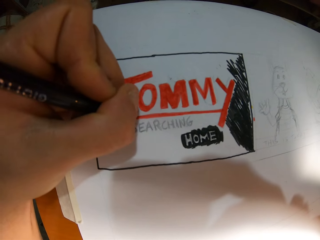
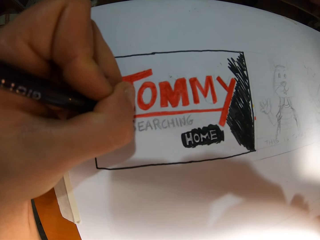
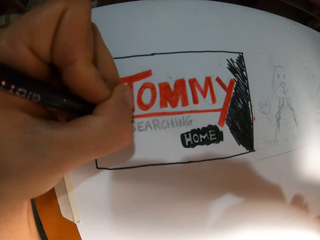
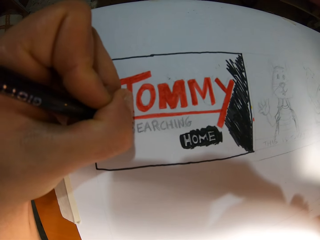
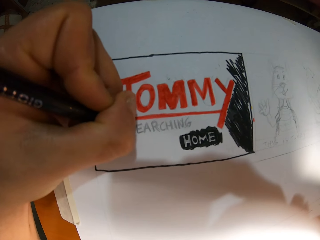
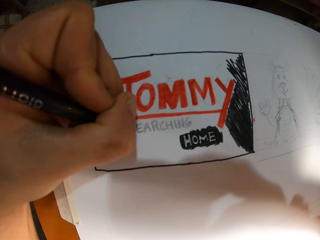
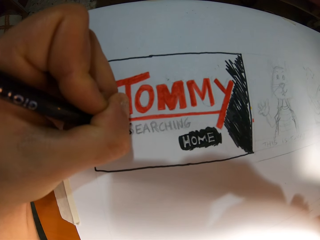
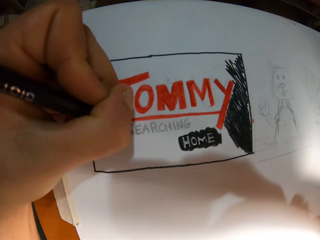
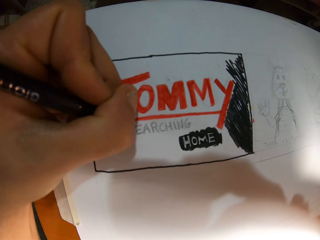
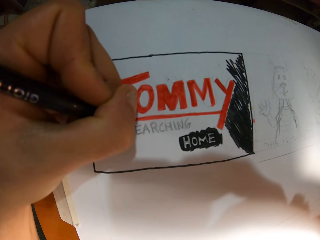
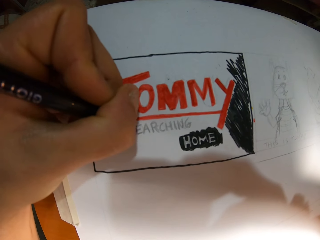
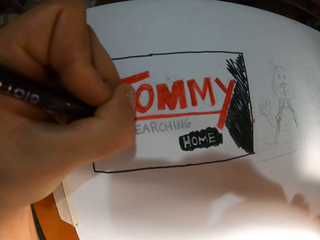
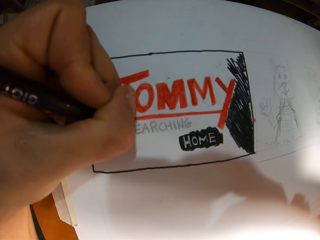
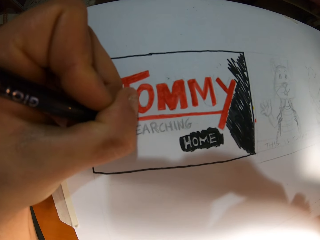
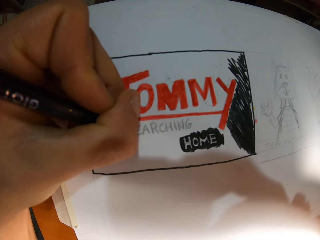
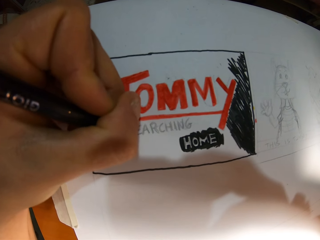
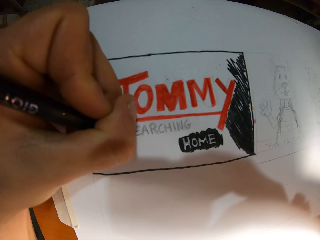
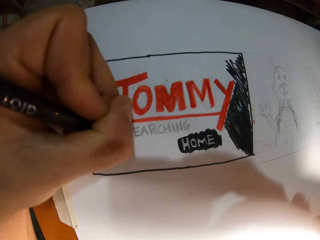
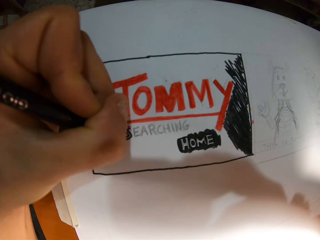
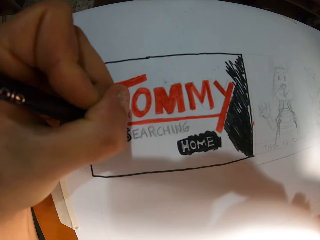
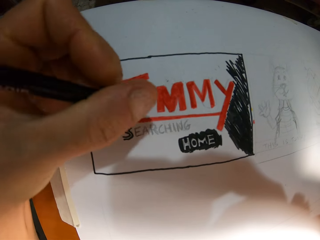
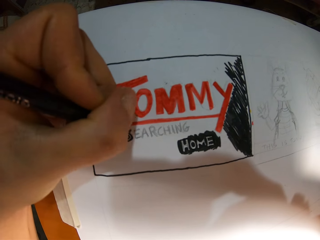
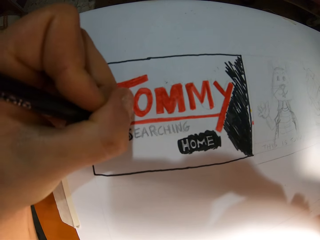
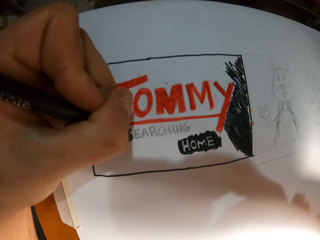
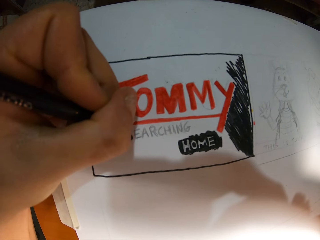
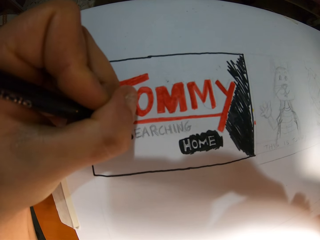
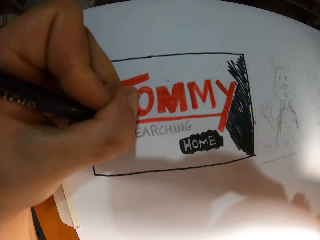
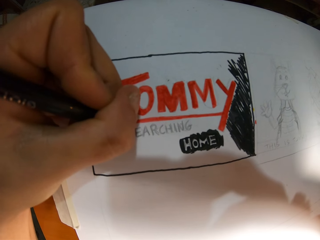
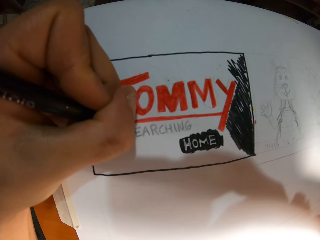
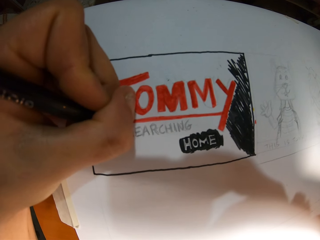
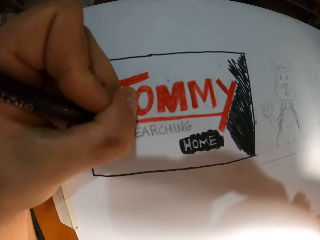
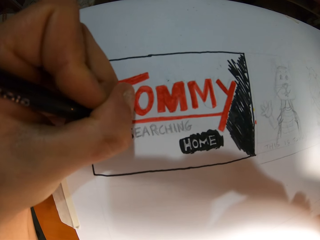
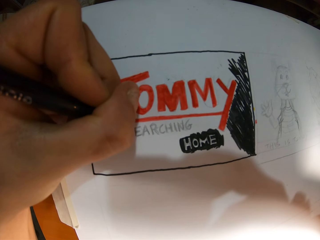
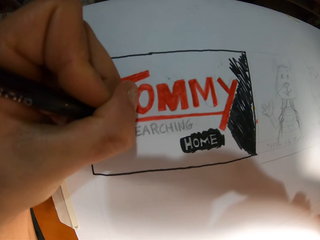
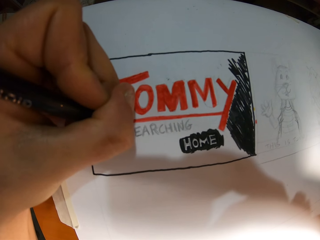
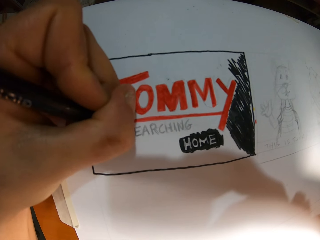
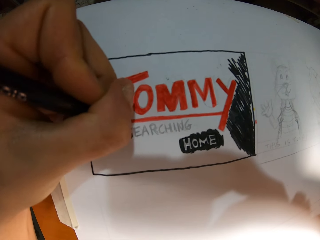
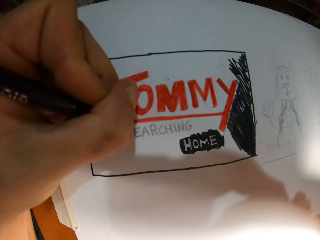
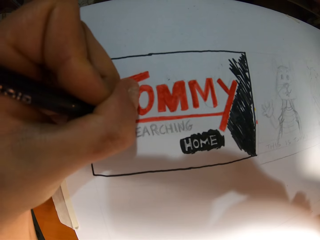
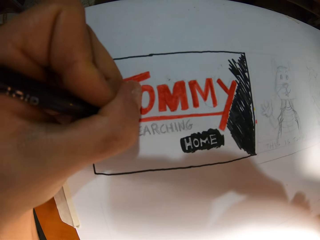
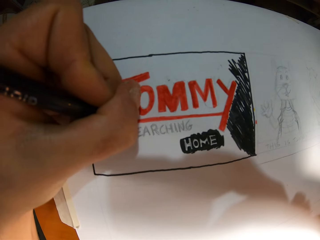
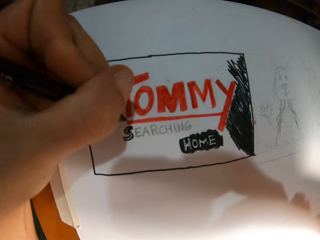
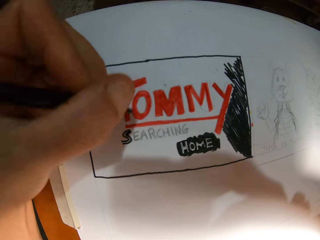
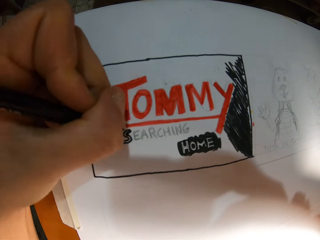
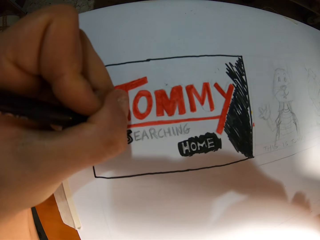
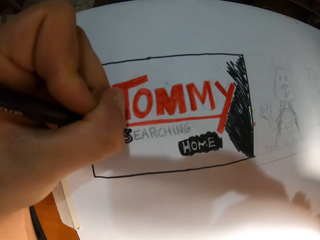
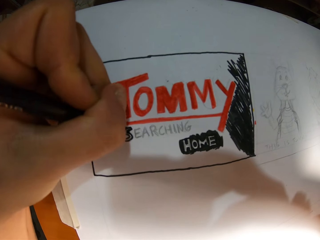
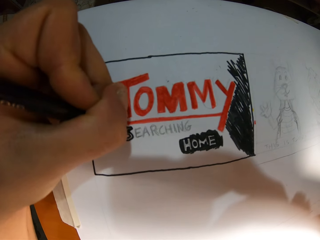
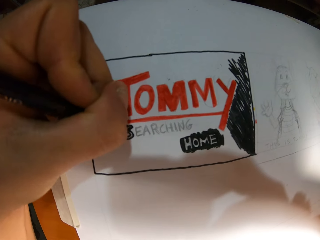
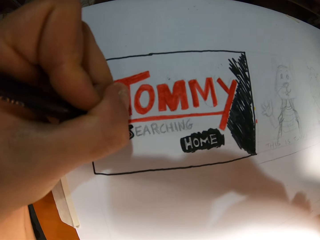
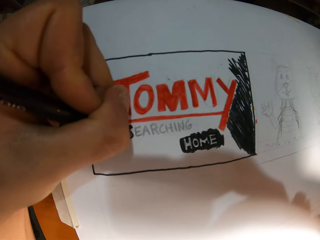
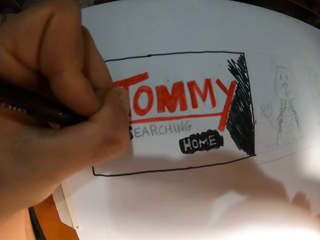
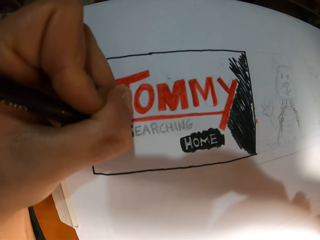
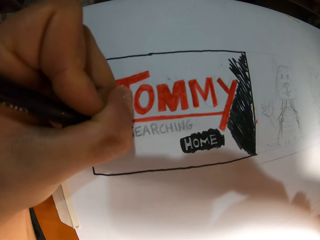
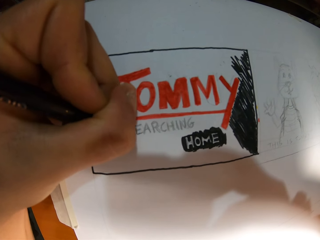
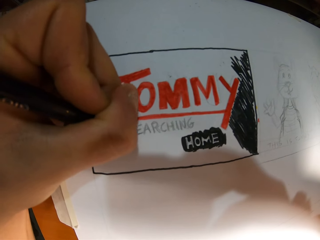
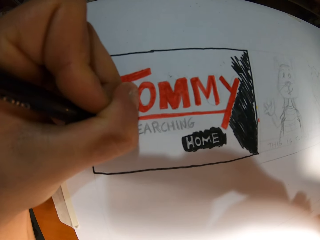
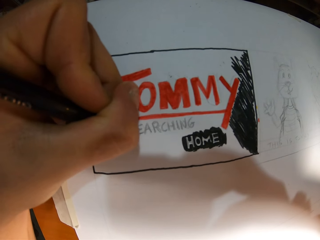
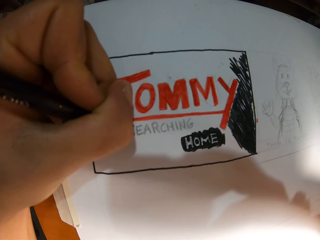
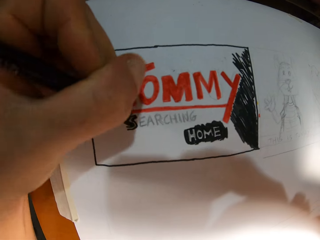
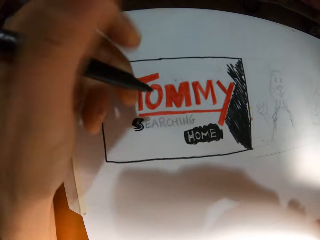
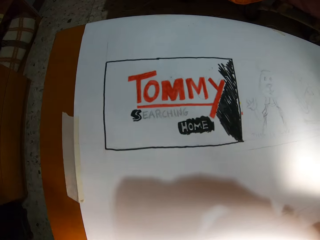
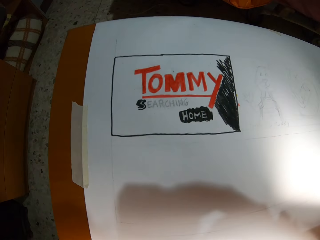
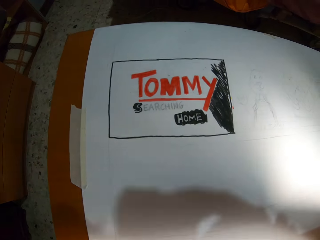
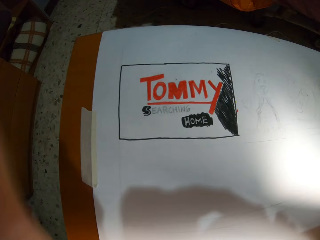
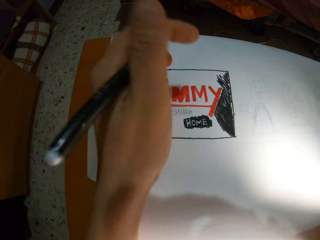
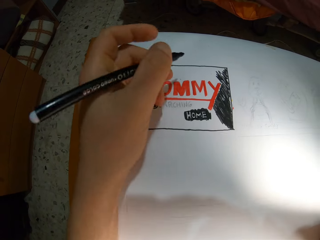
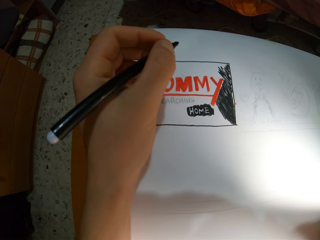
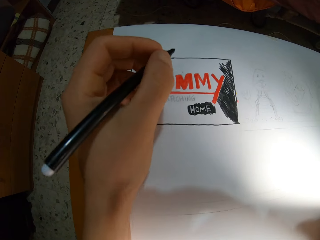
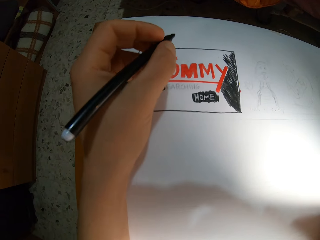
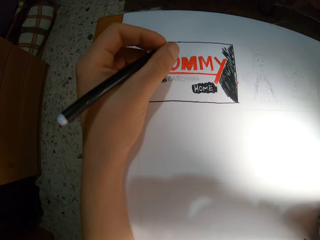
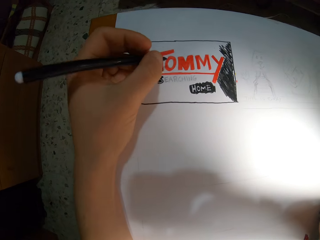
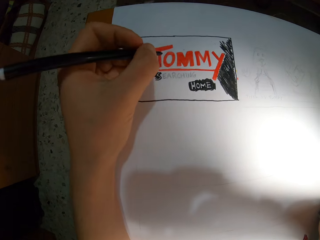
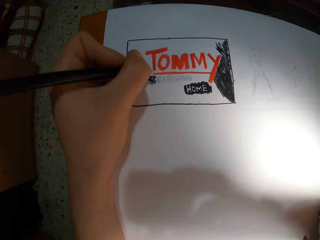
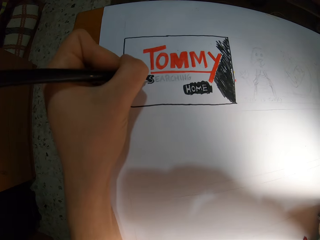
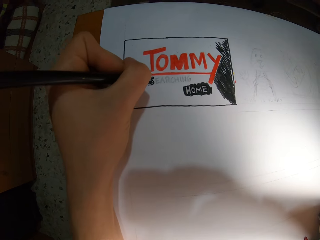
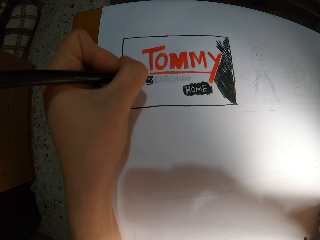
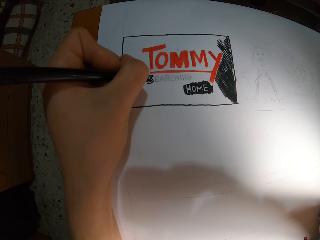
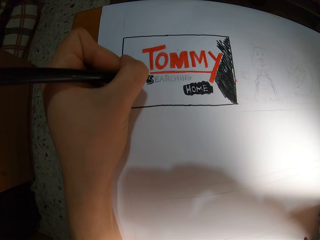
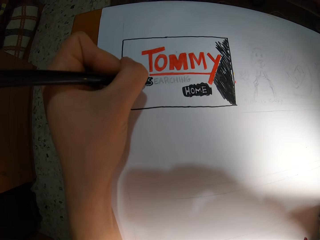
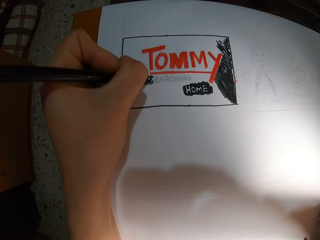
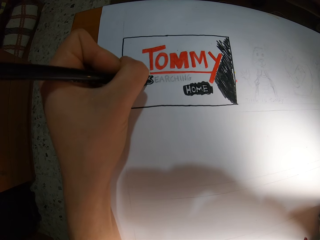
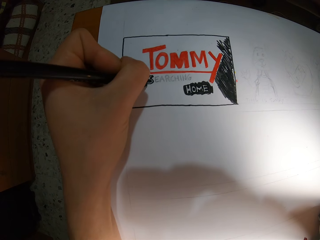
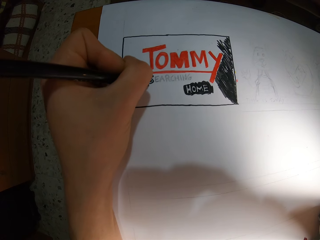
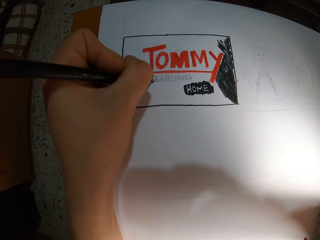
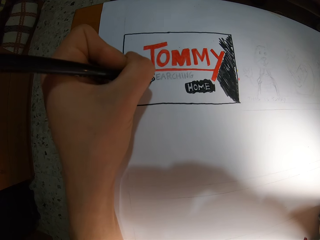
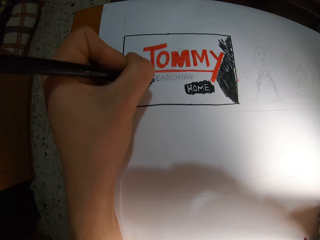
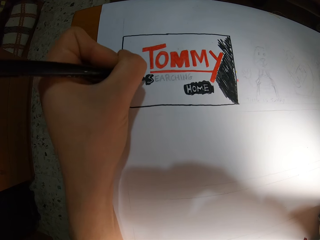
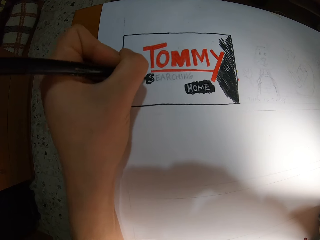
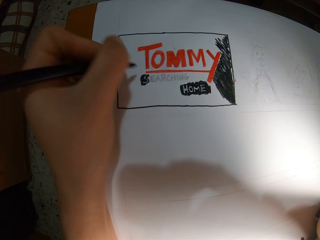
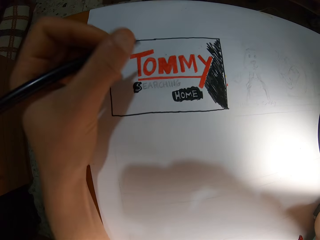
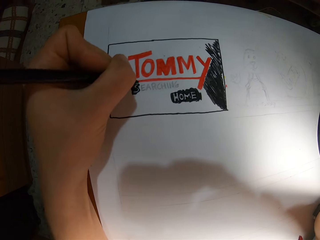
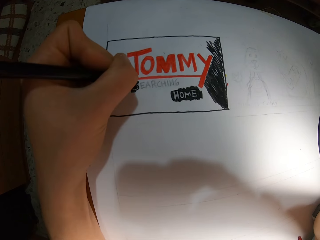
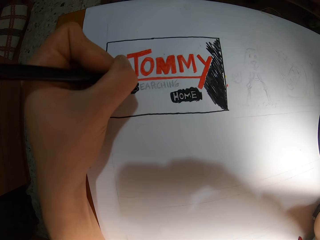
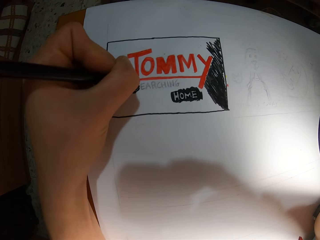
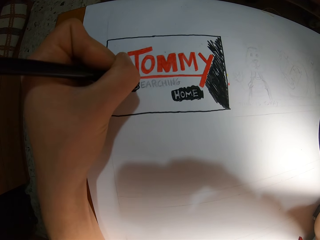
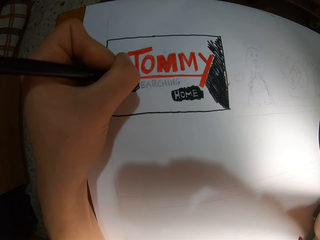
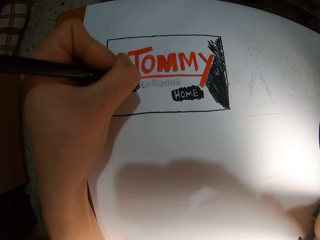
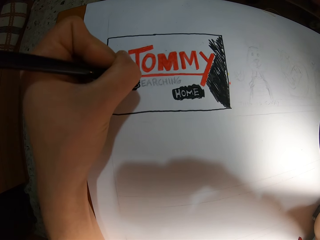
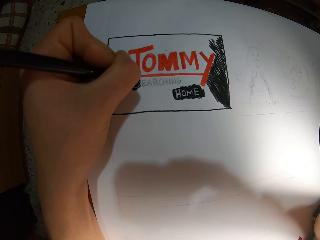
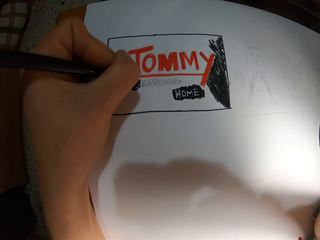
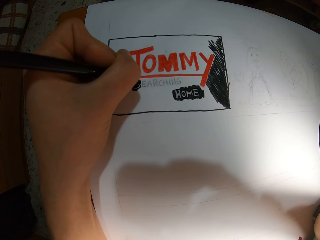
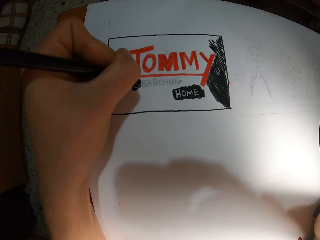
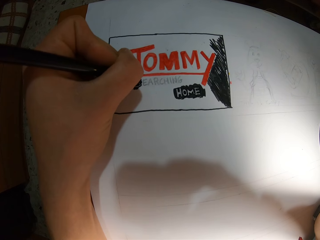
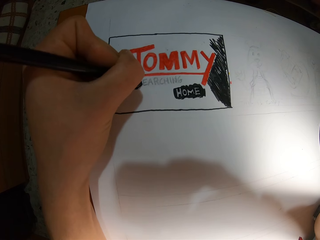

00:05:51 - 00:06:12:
The camera wearer paints. They move a hand. They paint.
